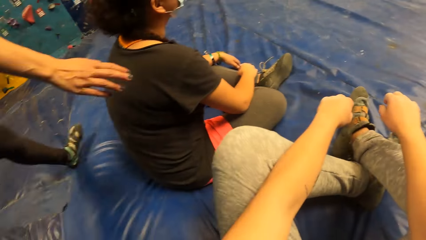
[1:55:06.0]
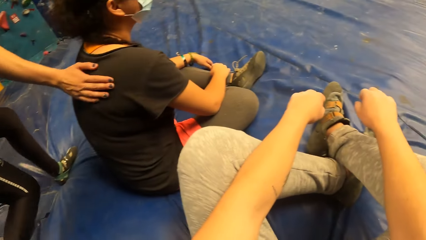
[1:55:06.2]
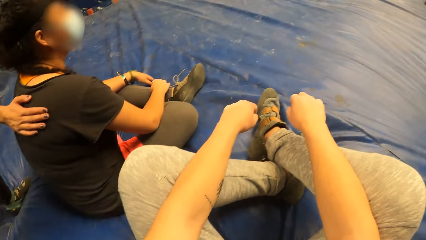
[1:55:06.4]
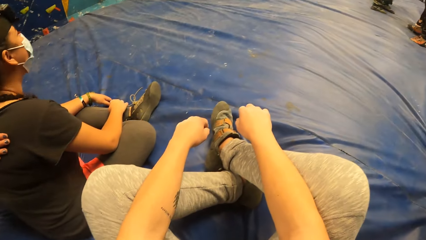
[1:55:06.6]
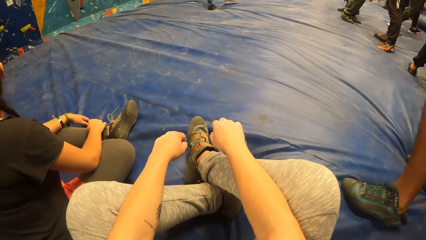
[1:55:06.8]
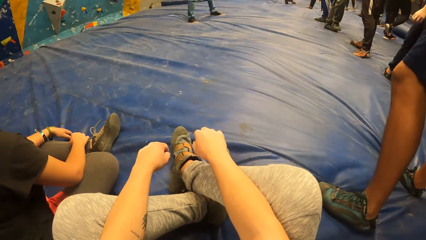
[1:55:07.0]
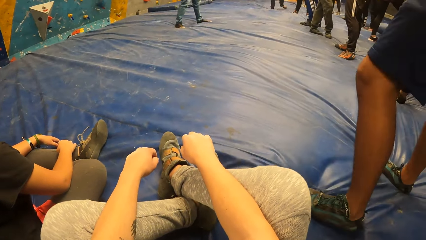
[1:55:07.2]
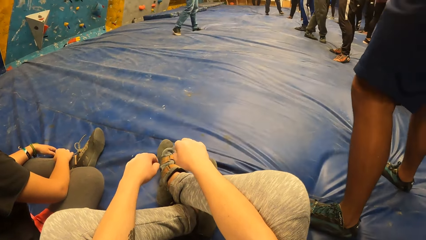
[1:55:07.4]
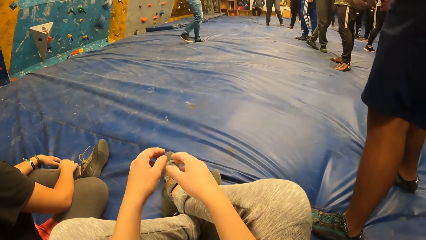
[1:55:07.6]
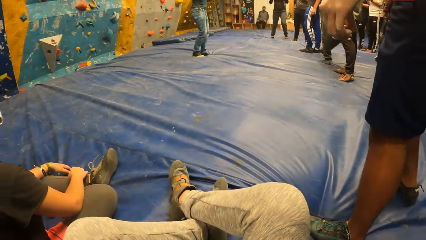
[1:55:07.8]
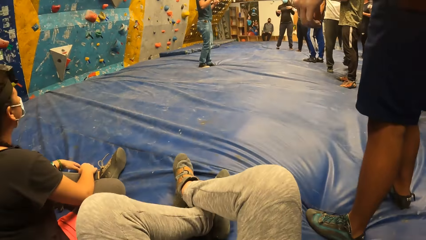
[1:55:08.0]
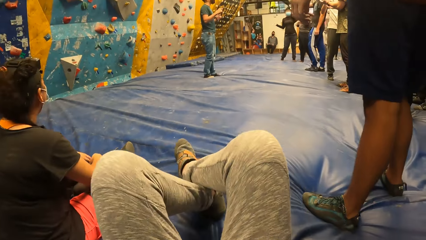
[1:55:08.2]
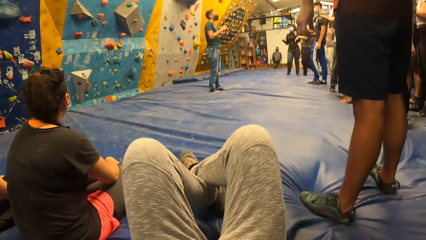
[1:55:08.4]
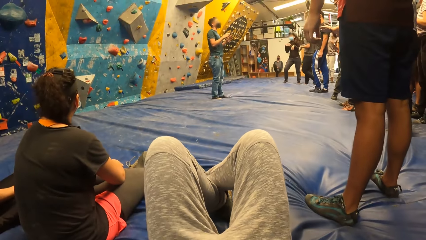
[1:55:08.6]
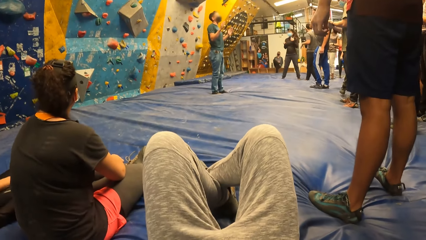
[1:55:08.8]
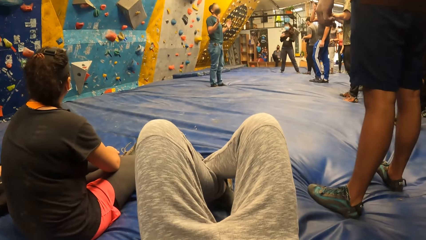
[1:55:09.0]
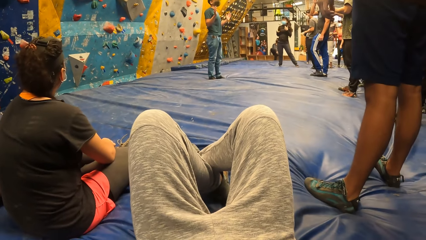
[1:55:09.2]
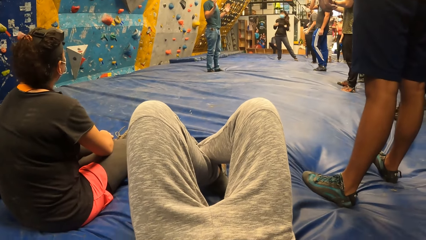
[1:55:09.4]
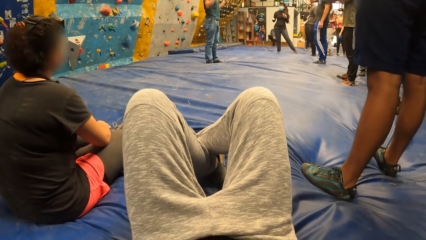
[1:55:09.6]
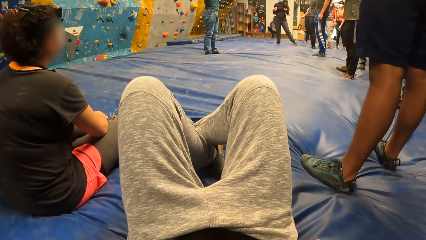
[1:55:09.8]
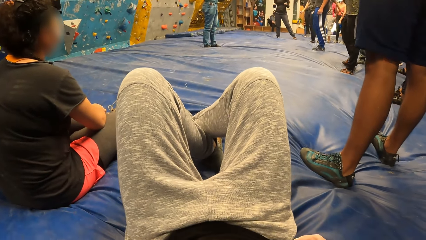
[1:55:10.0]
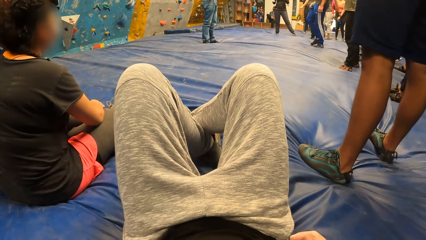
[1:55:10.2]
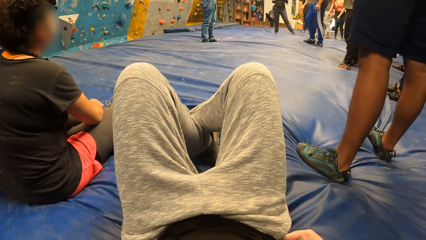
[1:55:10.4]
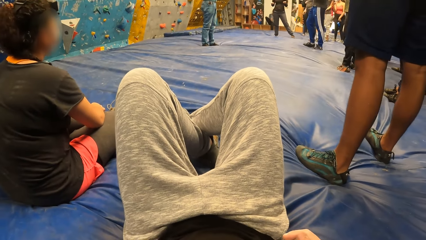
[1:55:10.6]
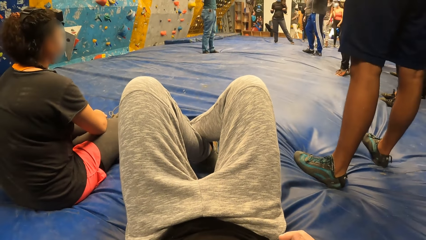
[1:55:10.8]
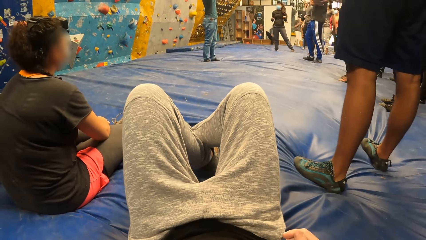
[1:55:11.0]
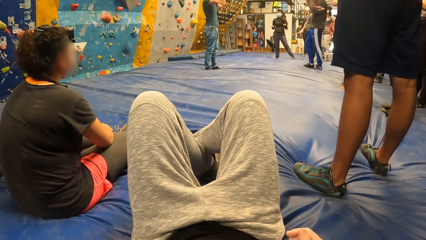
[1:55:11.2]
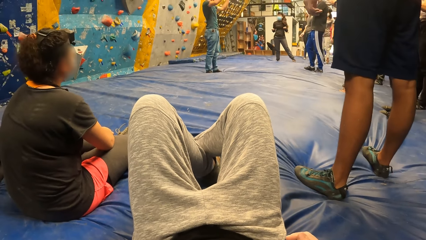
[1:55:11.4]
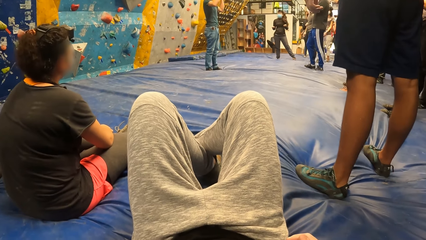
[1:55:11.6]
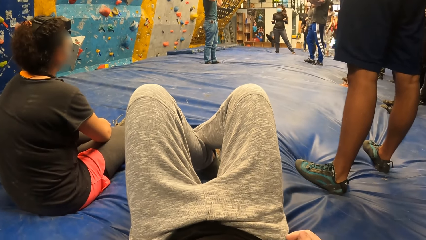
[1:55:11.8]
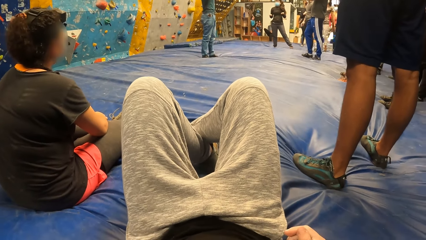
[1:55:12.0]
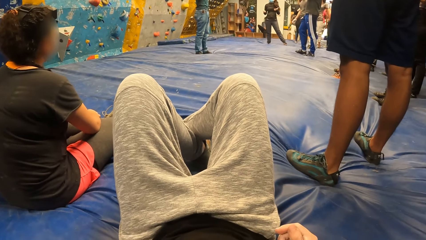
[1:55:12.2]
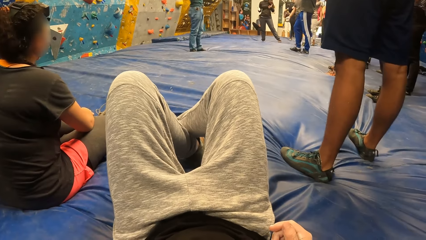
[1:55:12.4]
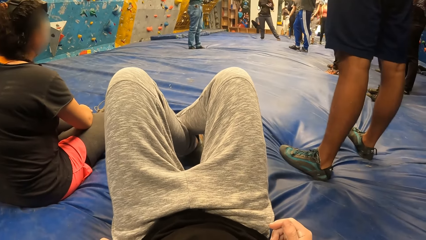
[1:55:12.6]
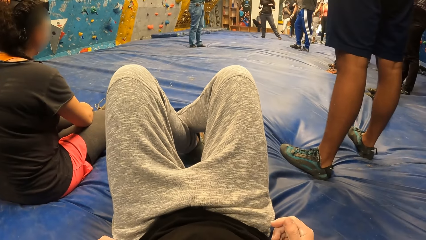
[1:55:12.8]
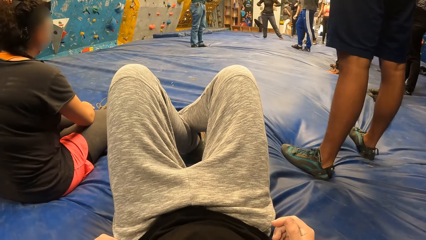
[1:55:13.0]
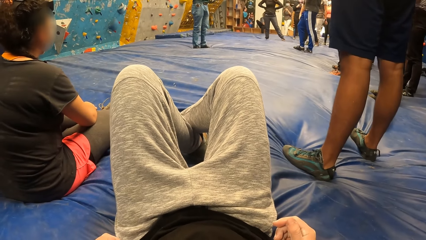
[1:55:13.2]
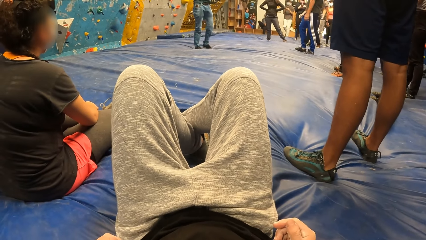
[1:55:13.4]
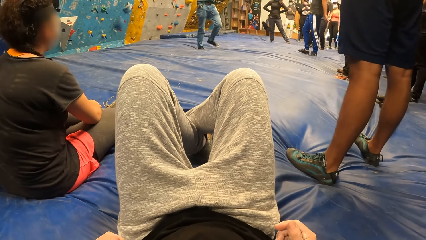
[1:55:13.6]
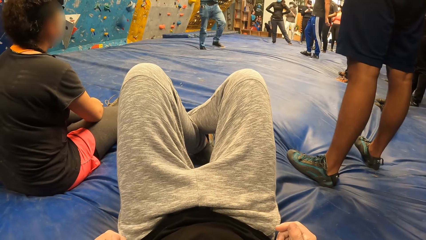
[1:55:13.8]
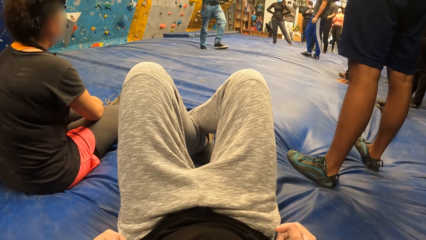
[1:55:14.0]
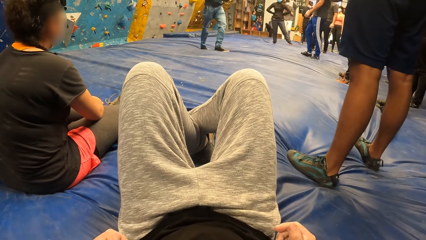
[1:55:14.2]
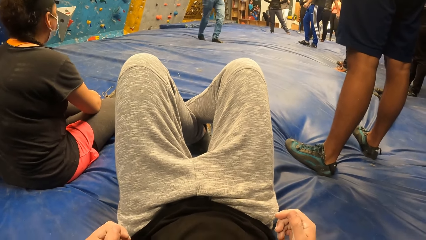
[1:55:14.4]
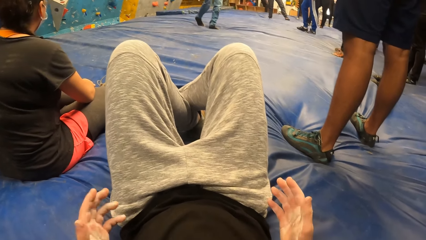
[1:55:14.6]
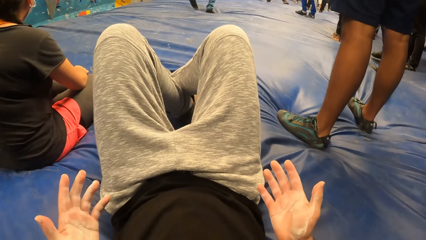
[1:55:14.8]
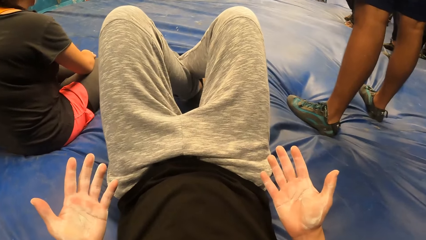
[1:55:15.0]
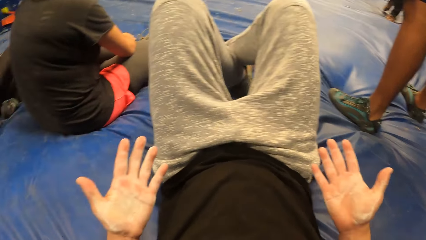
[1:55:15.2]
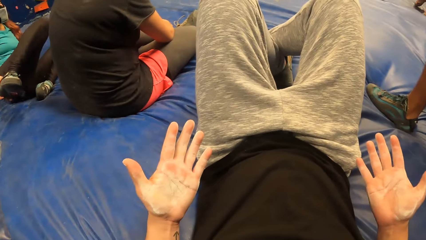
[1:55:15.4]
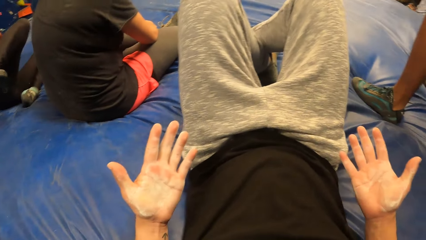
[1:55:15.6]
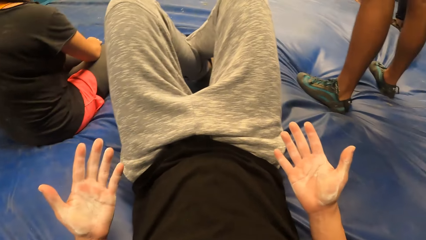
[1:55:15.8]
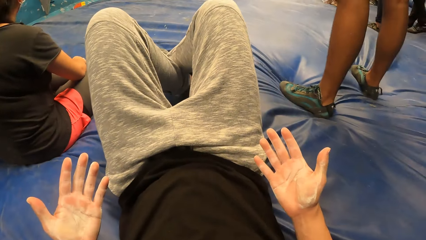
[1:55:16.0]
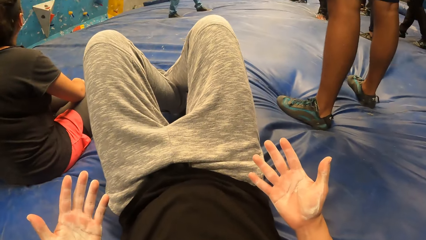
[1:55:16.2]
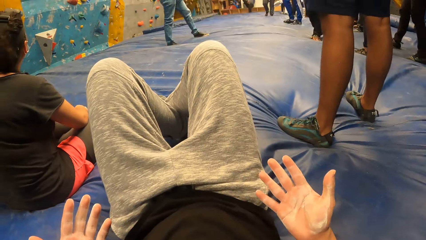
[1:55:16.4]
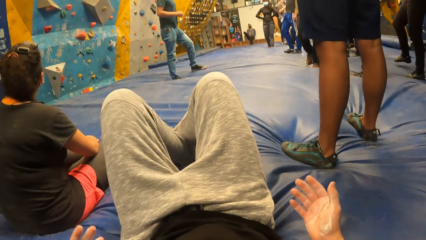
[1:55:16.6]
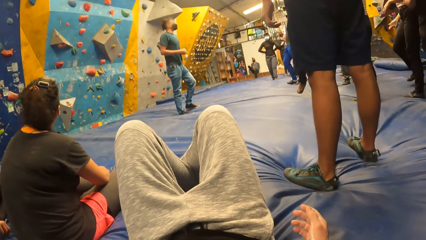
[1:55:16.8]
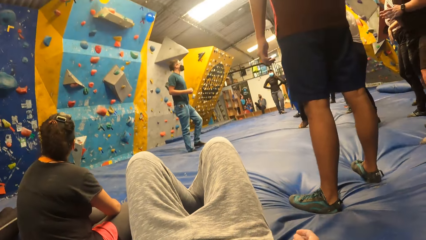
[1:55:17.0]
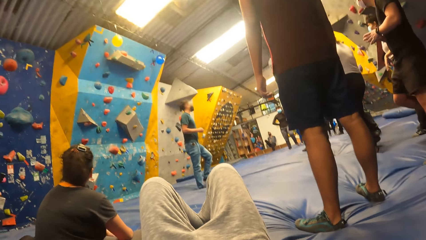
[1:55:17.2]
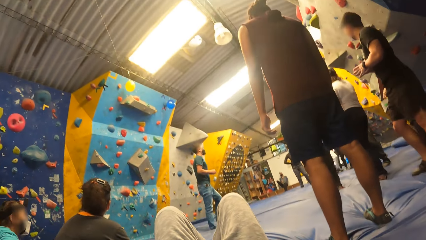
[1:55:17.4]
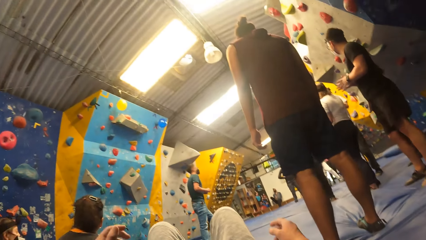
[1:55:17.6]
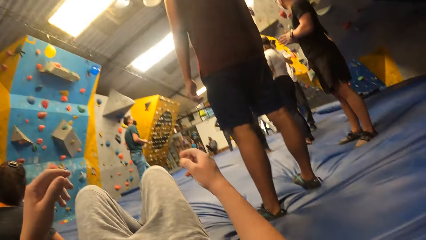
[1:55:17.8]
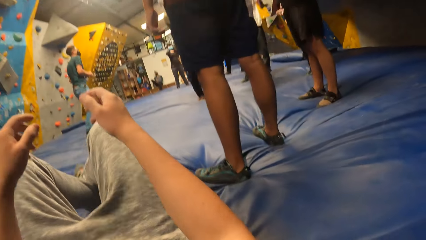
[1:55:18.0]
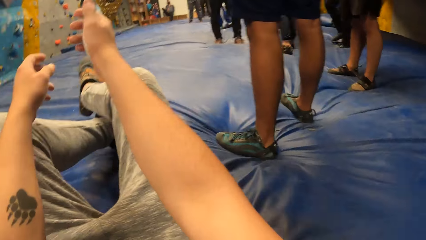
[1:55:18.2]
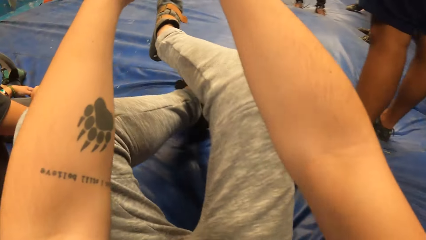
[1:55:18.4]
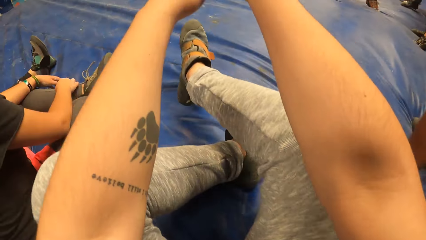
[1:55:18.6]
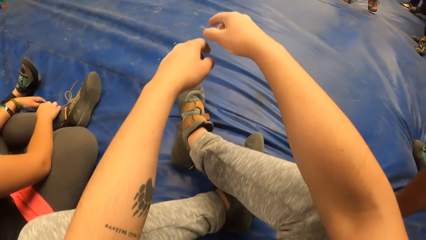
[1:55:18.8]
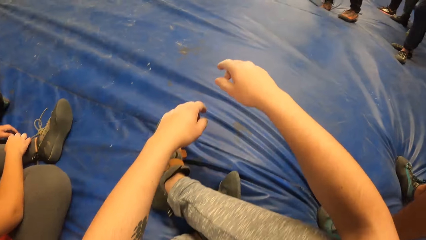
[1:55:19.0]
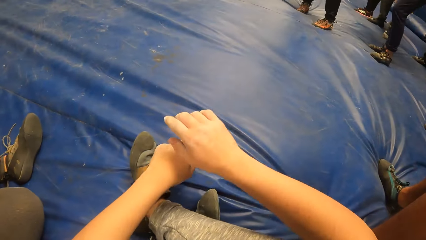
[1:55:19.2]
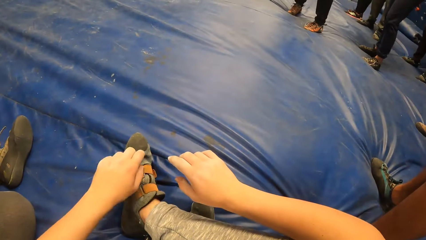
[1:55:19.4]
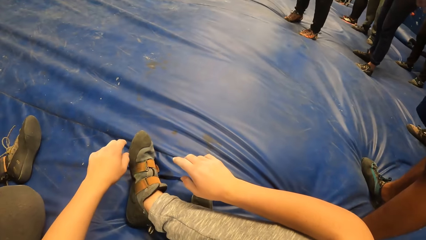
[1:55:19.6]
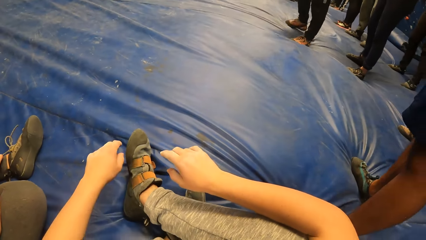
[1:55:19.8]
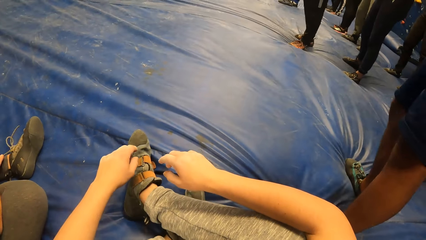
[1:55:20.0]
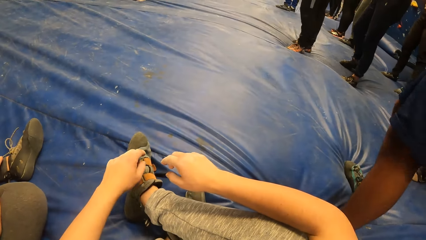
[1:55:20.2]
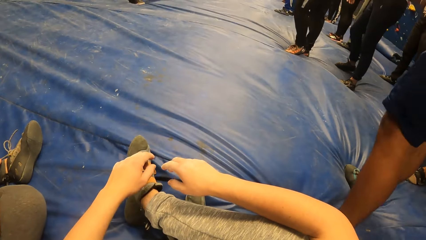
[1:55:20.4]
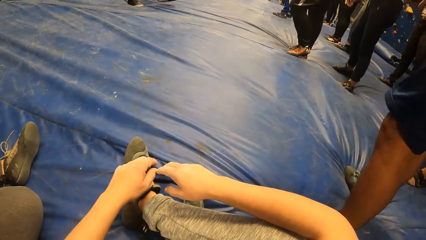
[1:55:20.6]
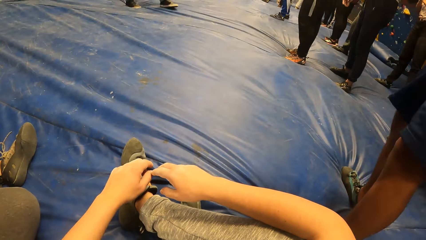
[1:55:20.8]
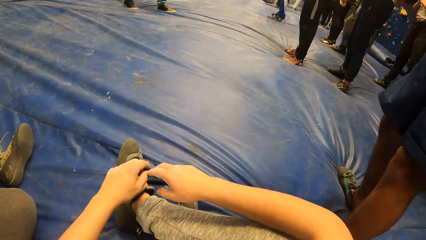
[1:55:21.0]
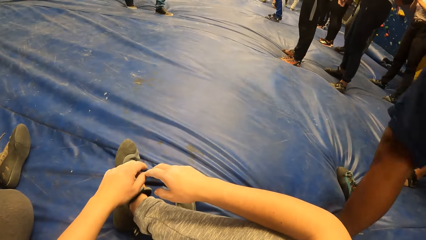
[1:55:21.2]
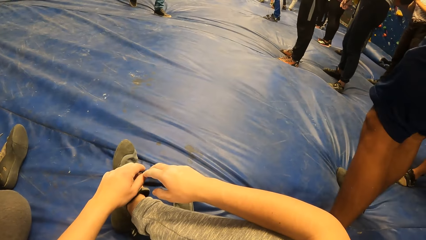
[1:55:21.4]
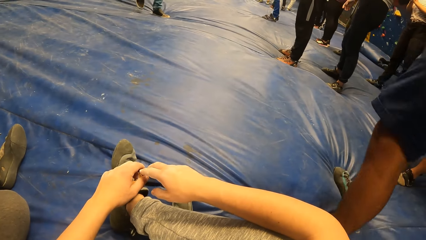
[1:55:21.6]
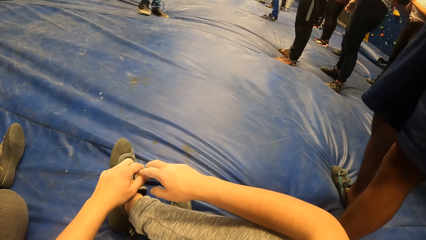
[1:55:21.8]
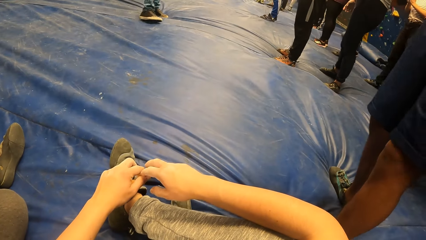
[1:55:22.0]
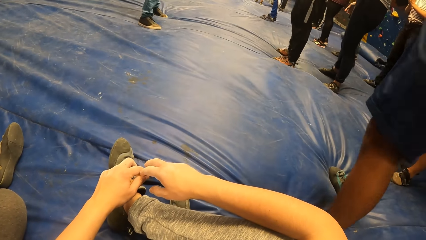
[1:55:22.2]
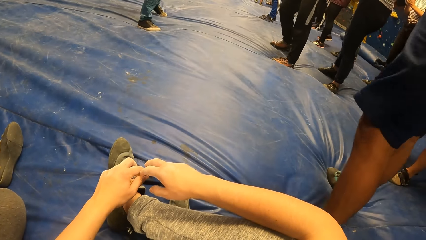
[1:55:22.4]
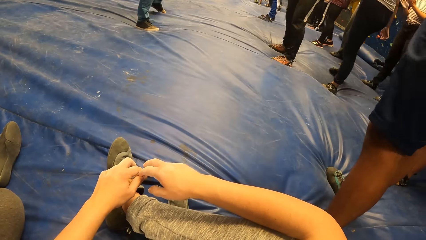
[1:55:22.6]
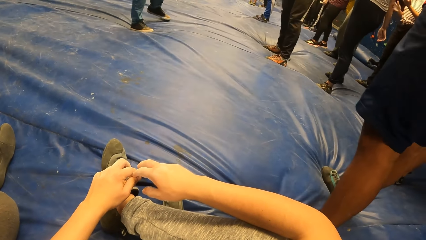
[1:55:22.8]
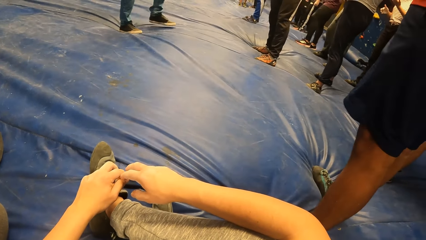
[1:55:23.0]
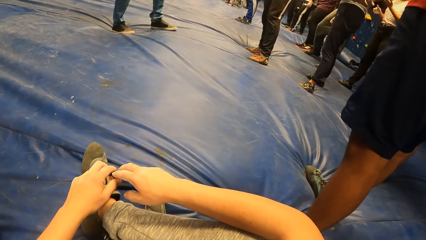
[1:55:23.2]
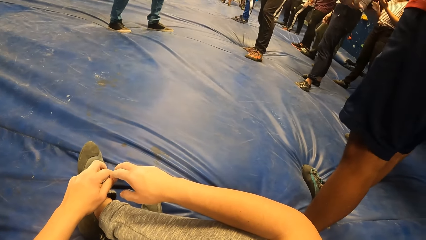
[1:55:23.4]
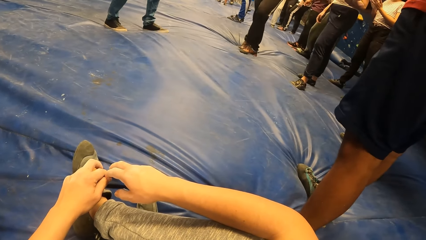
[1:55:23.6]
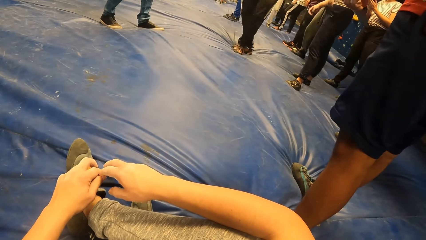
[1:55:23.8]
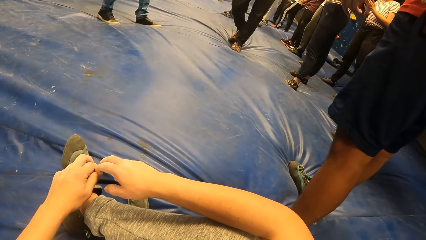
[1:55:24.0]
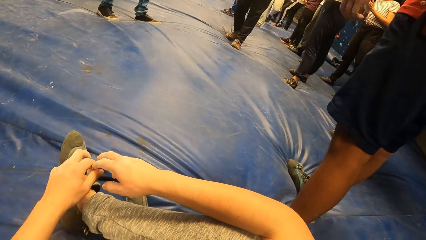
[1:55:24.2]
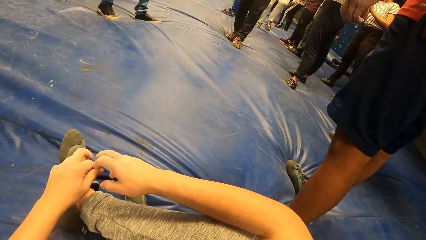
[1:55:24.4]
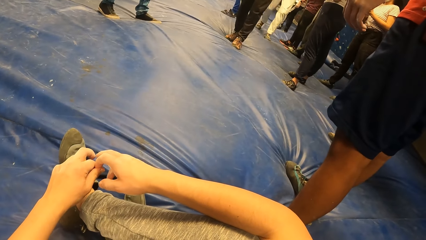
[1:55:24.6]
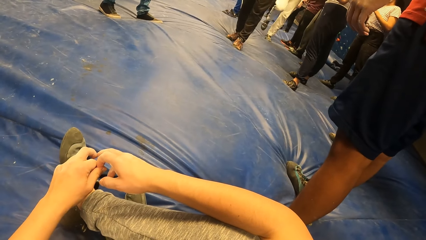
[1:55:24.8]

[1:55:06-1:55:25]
The camera wearer looks around. She puts her hands in her chest. She looks at others. She stretches the palms. She looks at her hands. She leans forward and adjusts her legs. She touches her finger.
